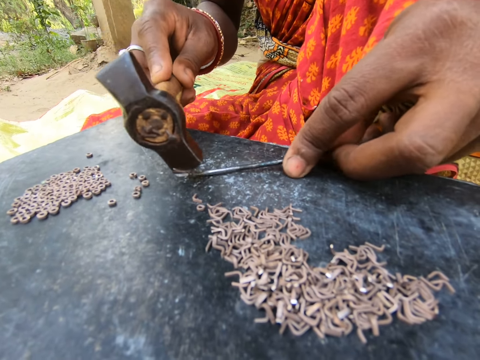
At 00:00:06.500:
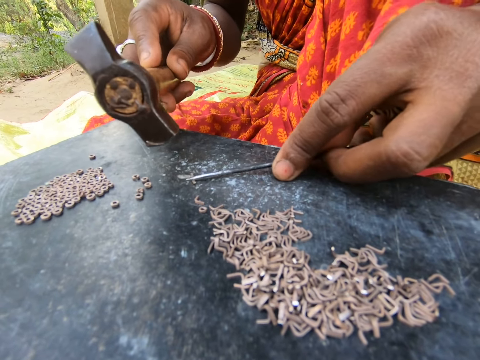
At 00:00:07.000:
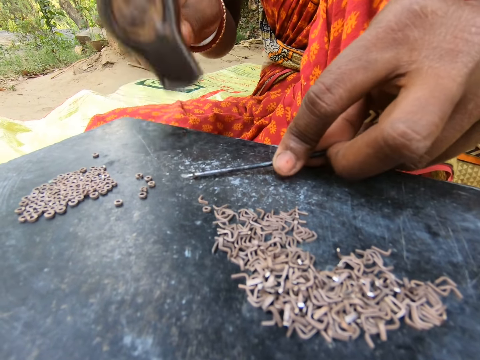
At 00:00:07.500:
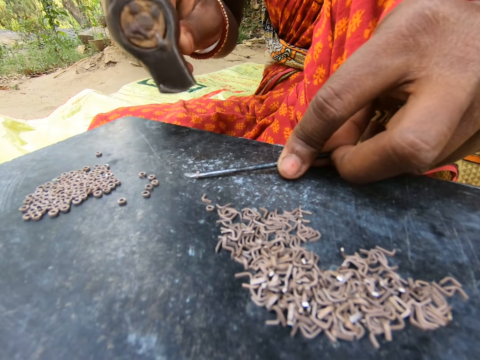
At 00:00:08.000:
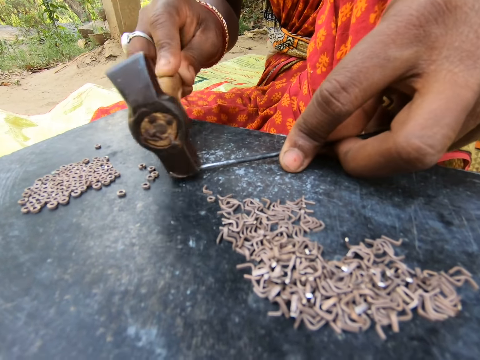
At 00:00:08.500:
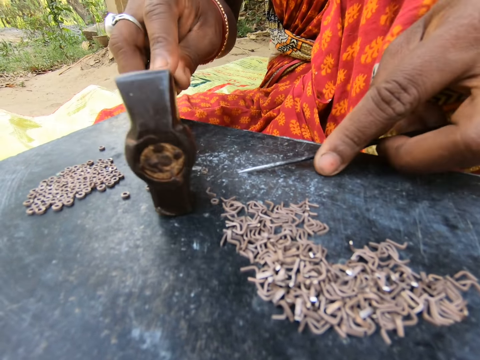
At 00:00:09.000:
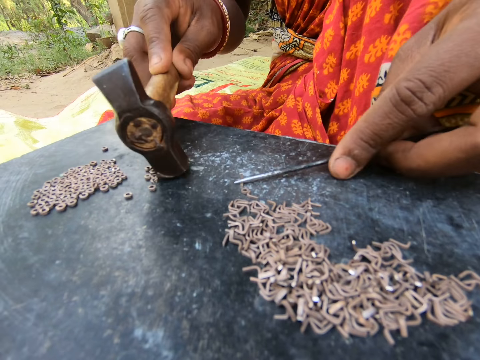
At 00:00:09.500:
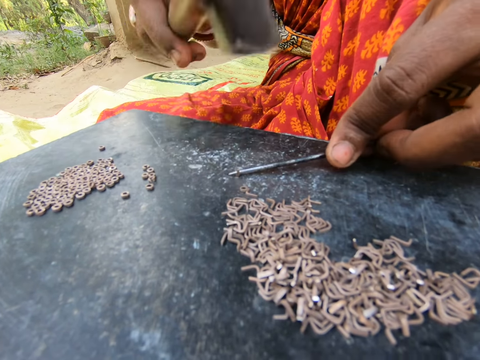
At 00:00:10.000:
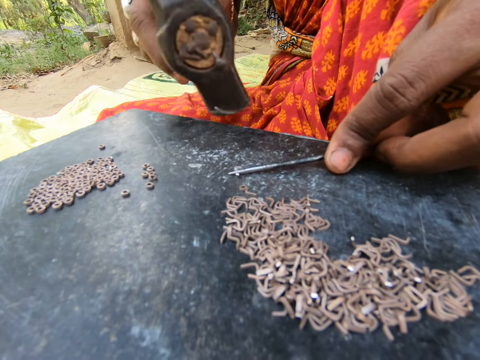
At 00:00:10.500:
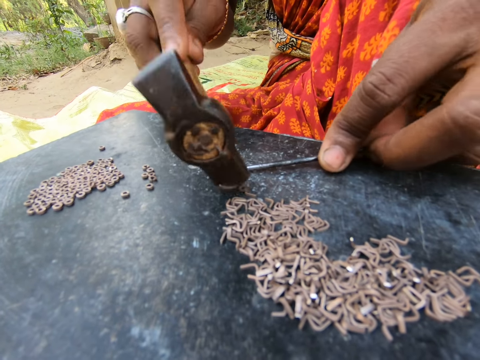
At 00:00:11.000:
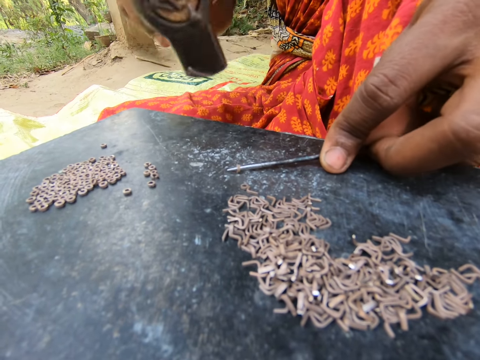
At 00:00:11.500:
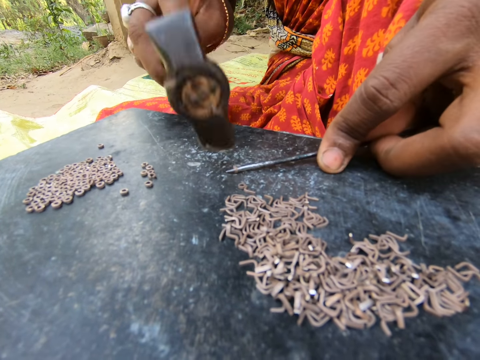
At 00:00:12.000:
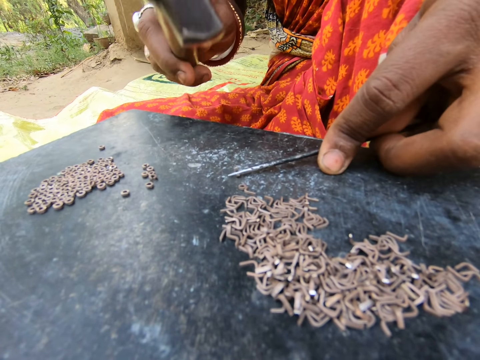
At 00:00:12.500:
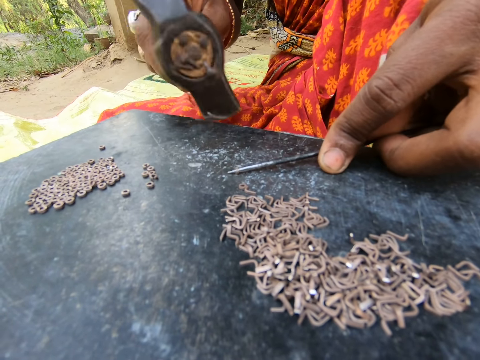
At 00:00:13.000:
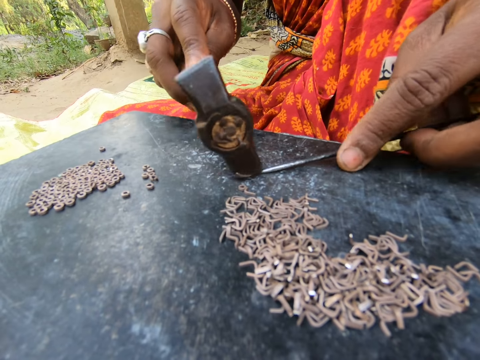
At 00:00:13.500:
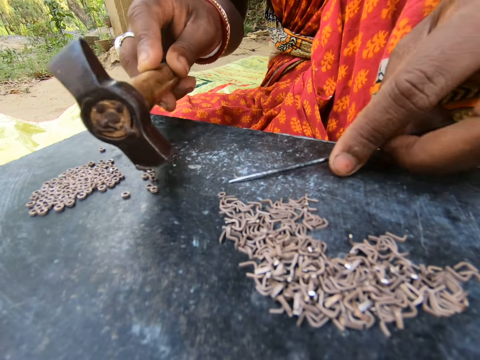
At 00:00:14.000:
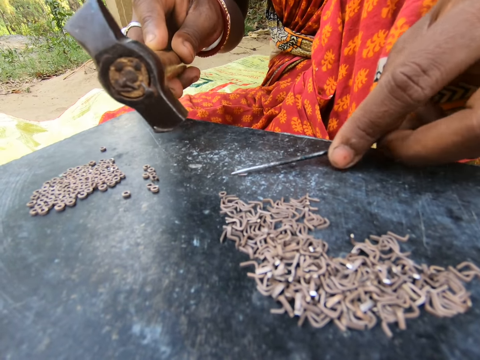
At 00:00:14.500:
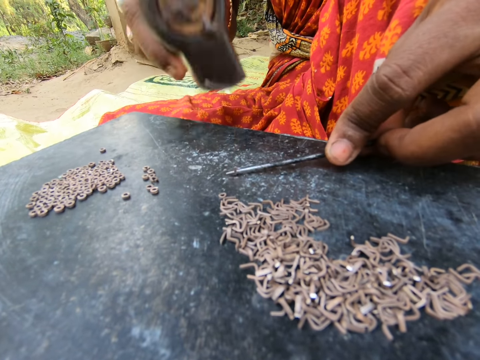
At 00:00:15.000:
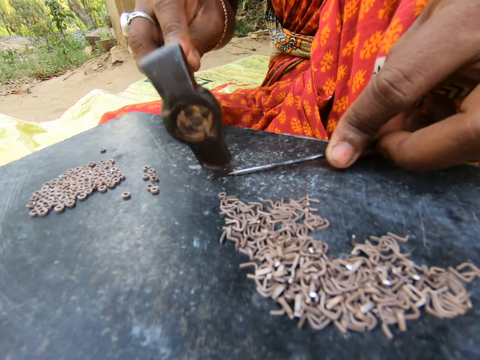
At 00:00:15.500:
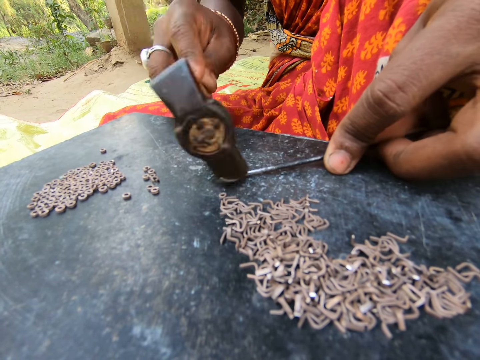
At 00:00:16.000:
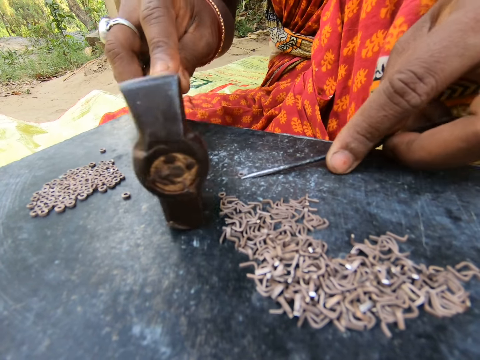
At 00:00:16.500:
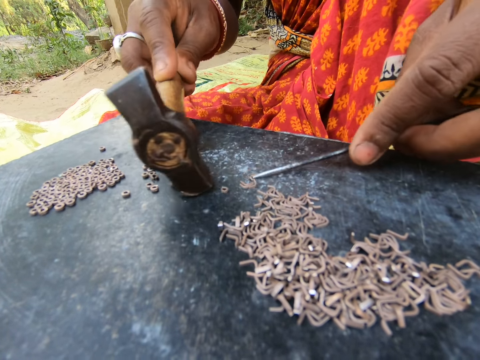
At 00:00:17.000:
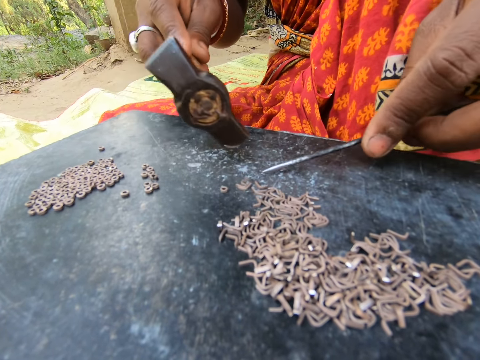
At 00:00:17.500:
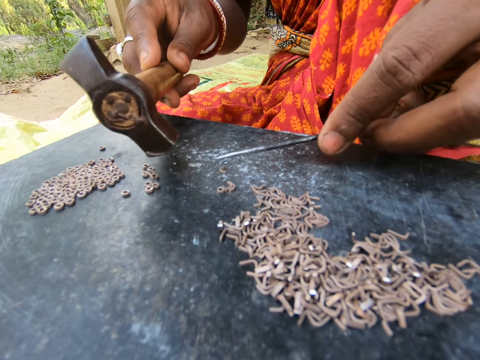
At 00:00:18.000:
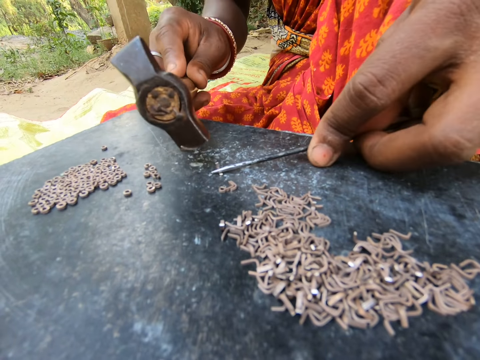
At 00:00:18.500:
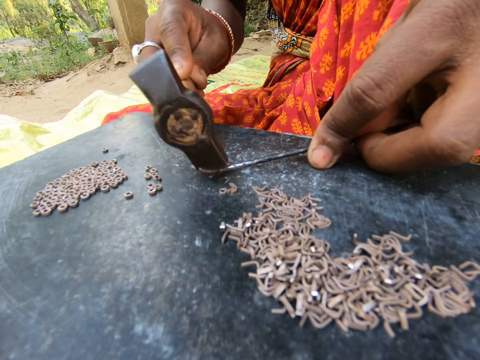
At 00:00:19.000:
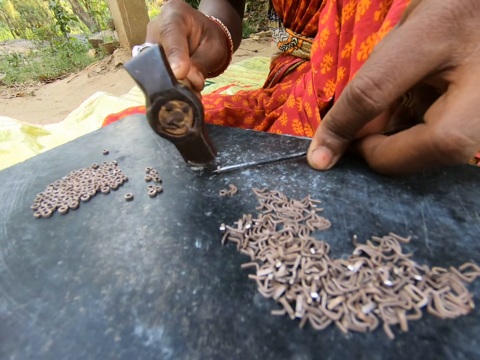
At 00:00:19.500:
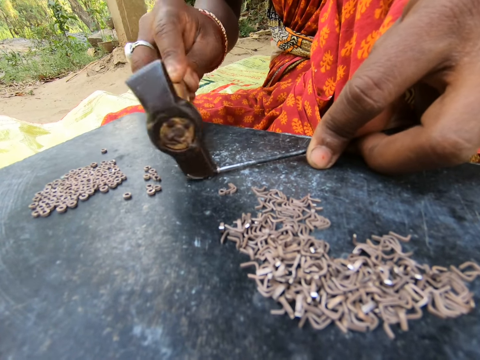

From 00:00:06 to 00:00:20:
A woman hits a metal with a hammer. She moves pieces of metal on the board. She hits the metal with the hammer. She moves the pieces of metal on the board. She hits the metal with the hammer. She moves the pieces of metal on the board. She hits the metal with the hammer.

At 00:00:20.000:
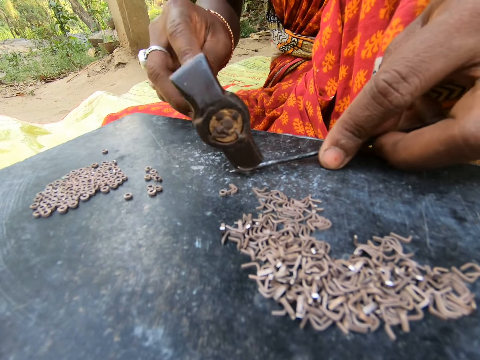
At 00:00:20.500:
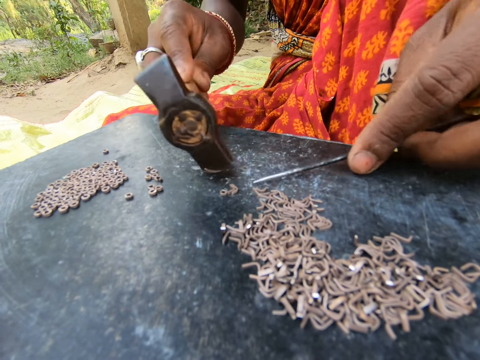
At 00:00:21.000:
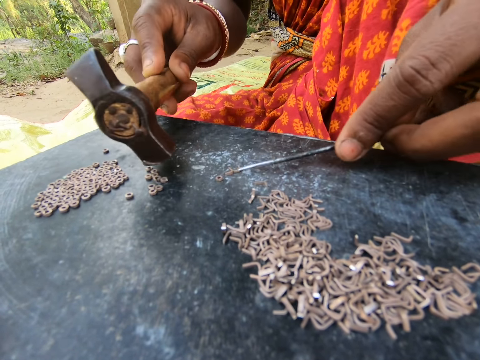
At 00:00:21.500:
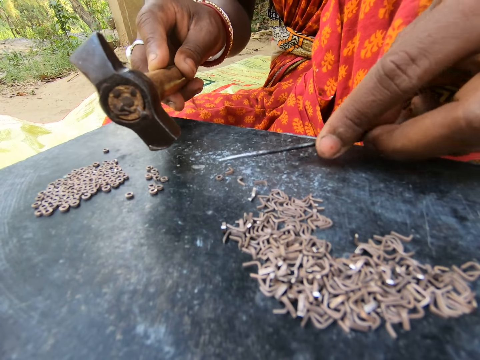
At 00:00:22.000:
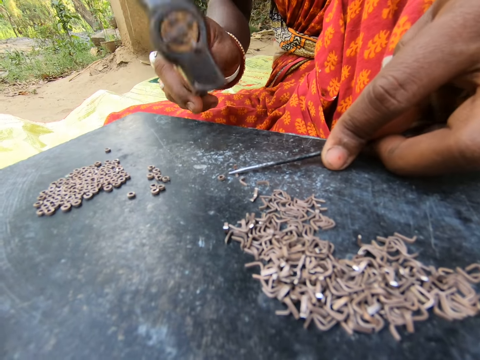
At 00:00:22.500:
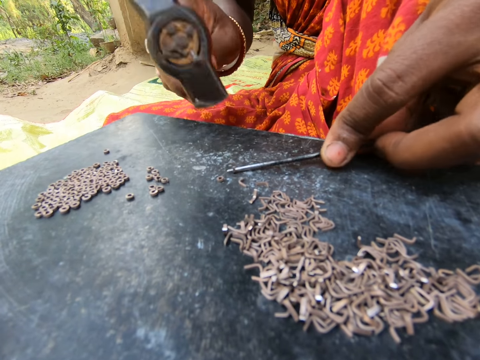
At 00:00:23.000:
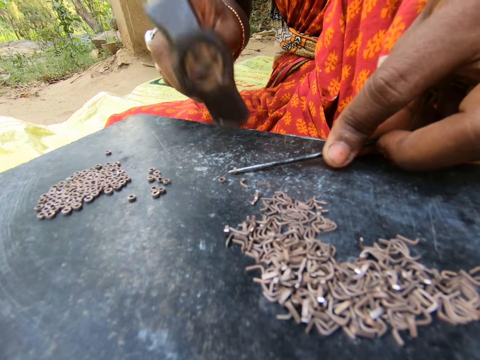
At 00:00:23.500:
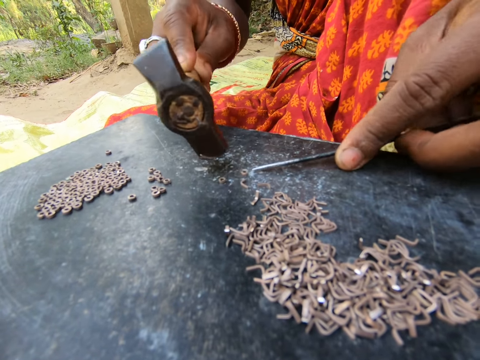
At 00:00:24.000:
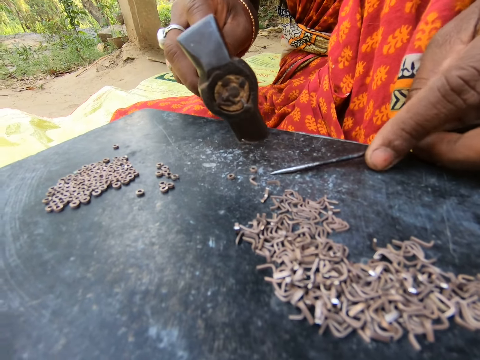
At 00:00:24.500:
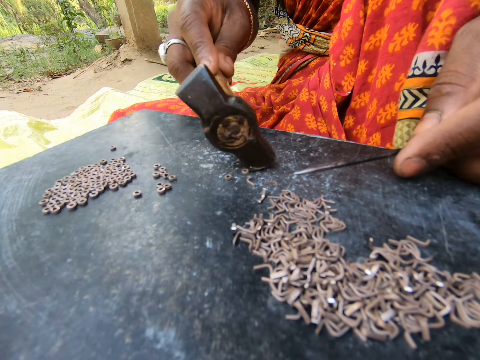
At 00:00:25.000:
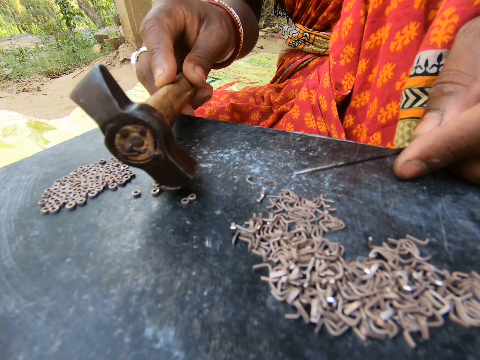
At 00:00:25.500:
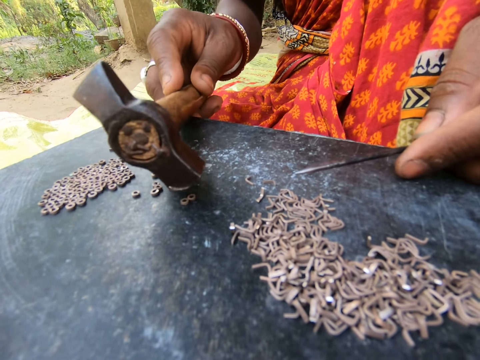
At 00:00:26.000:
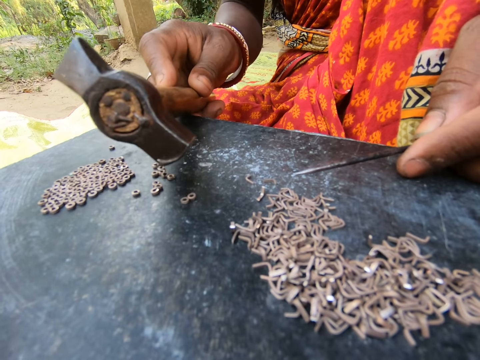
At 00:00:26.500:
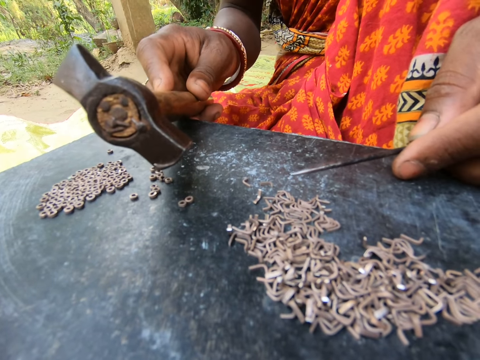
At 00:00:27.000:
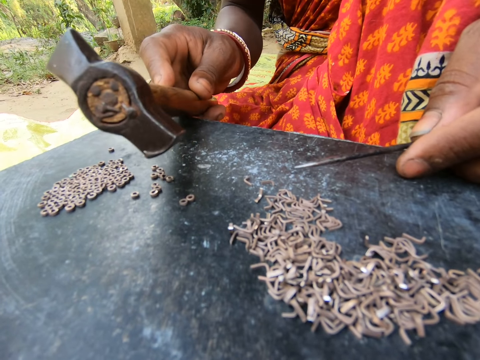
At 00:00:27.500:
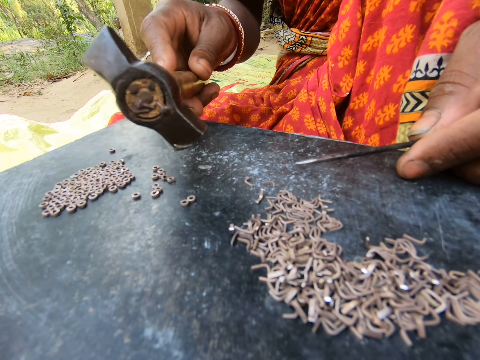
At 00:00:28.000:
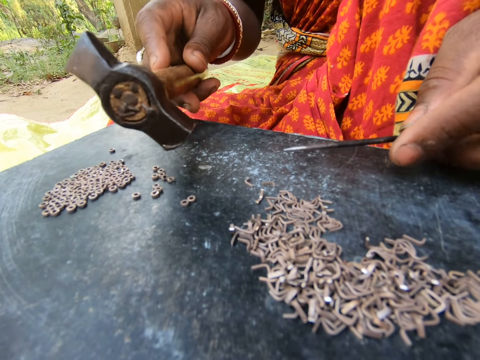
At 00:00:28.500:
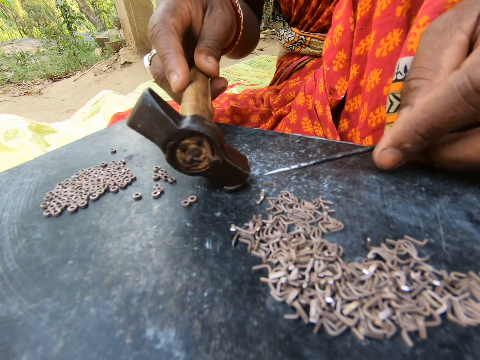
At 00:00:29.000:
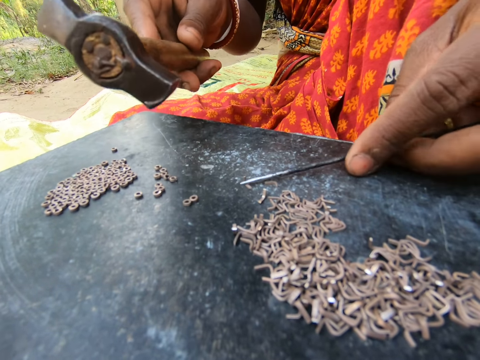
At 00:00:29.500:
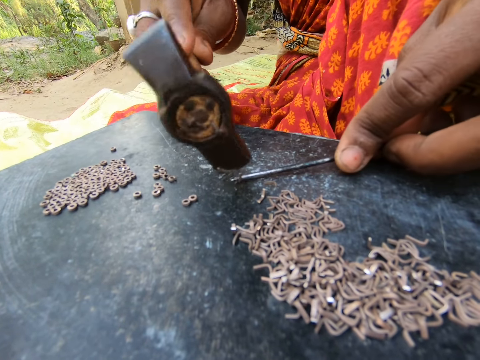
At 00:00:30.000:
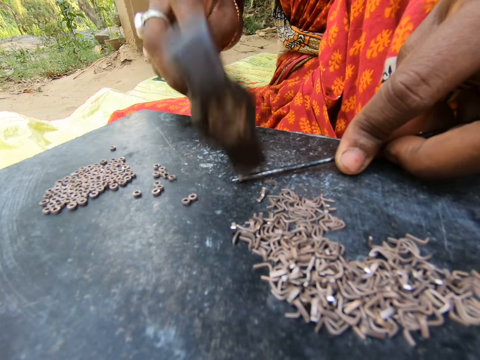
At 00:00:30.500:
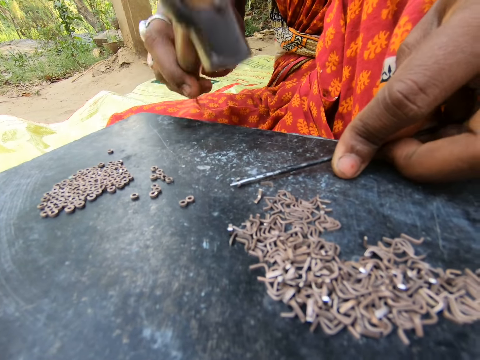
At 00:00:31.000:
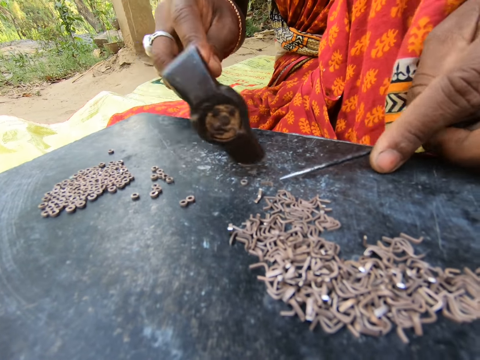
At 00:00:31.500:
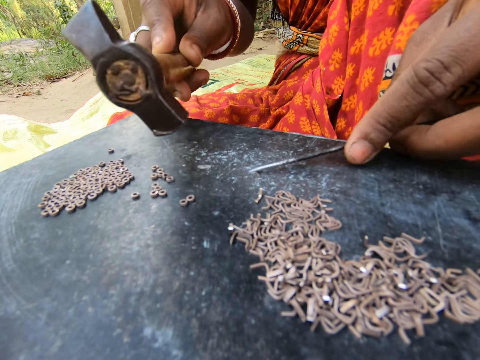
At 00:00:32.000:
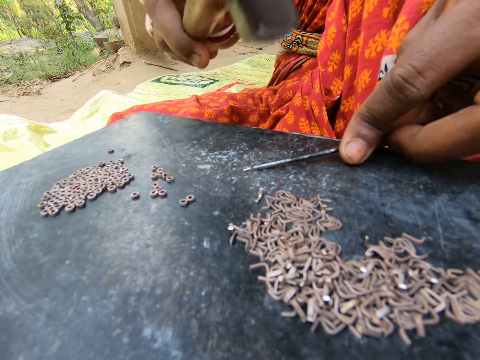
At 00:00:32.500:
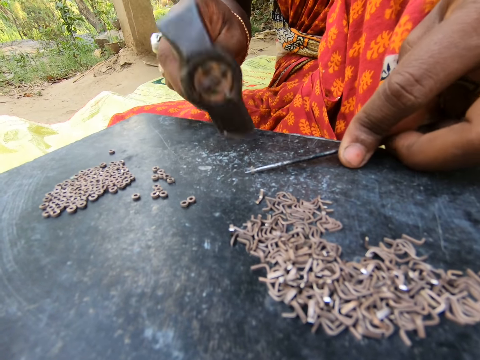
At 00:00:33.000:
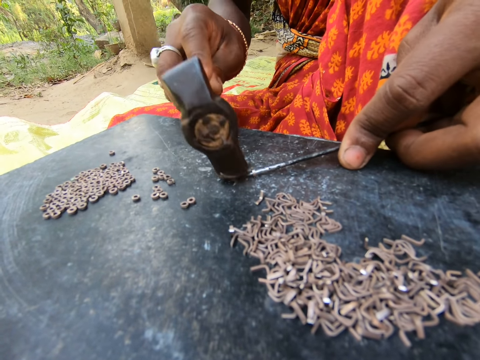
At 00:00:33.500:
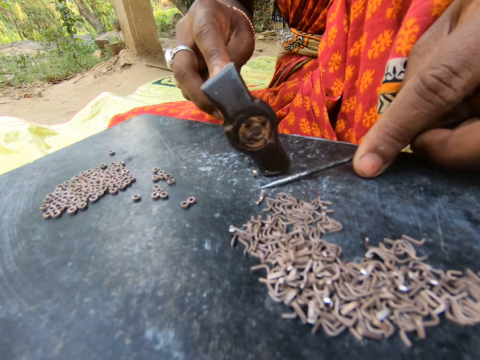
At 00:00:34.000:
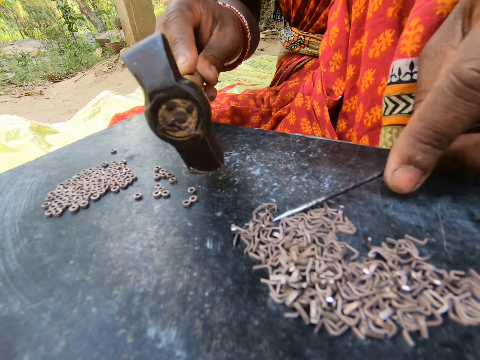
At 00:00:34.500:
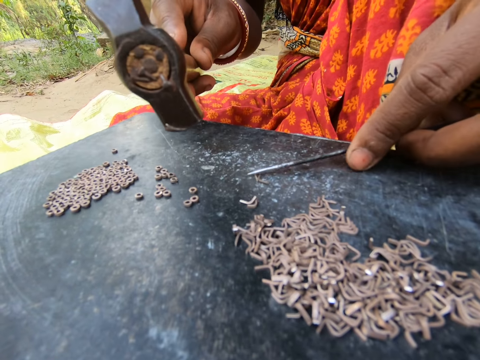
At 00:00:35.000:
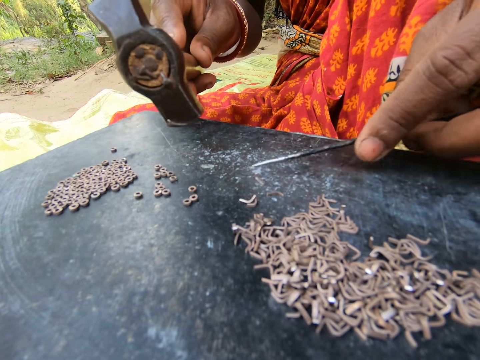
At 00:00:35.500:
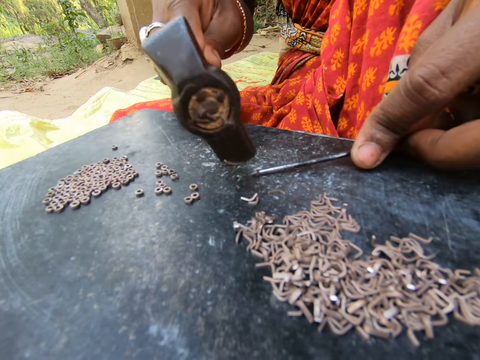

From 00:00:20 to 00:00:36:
A woman moves pieces of metal on the board. She hits a metal with a hammer. She moves the pieces of metal on the board. She moves a piece of metal on the board. She hits the metal with the hammer. She moves the pieces of metal on the board. She hits the metal with the hammer. She moves the pieces of metal on the board.
